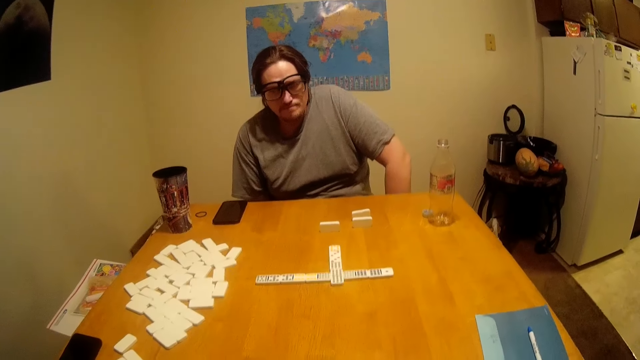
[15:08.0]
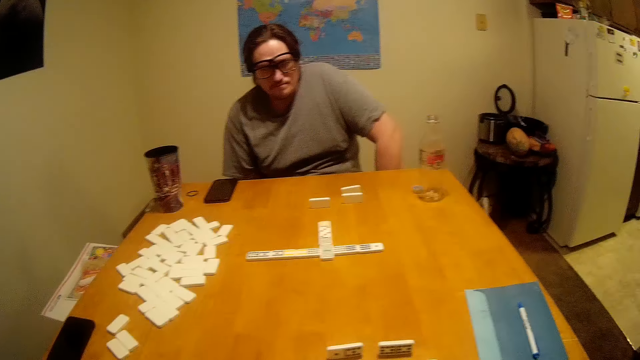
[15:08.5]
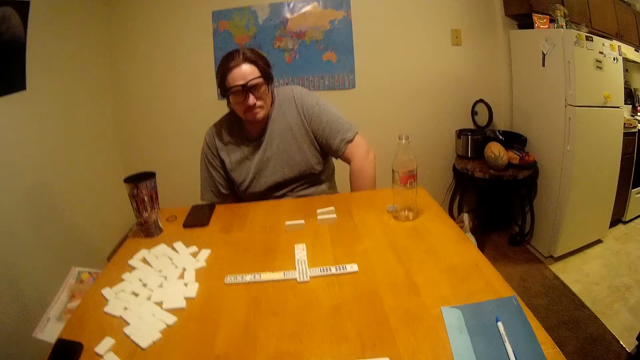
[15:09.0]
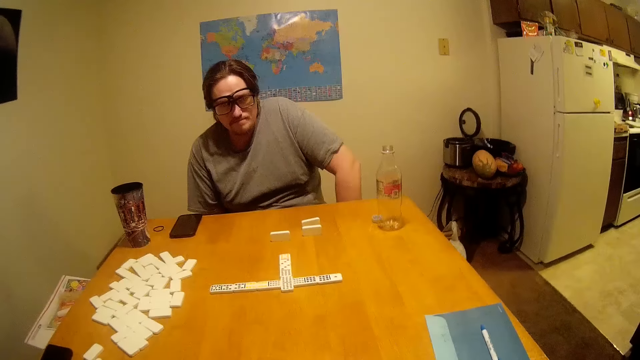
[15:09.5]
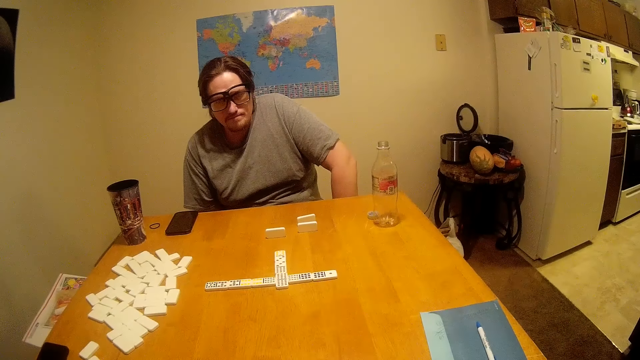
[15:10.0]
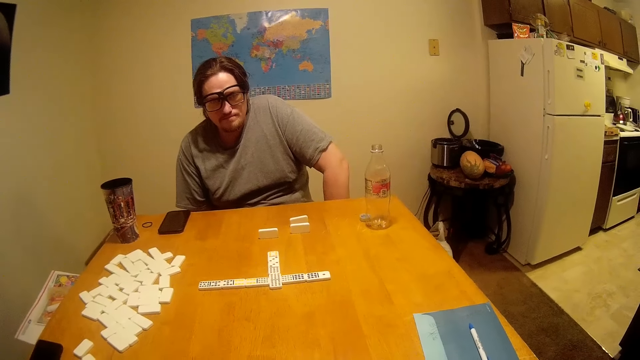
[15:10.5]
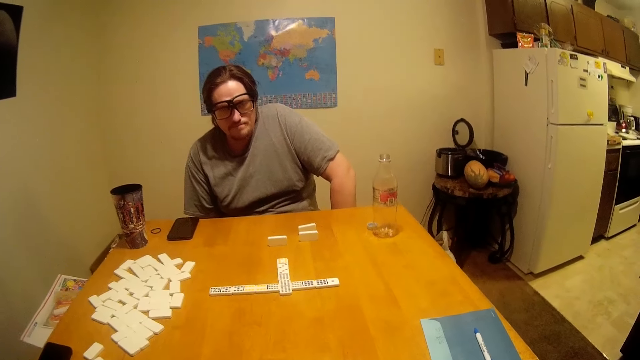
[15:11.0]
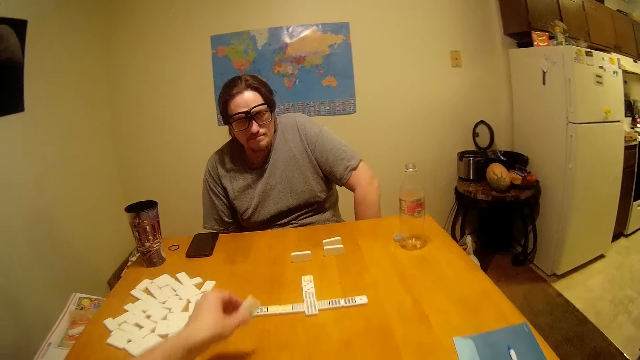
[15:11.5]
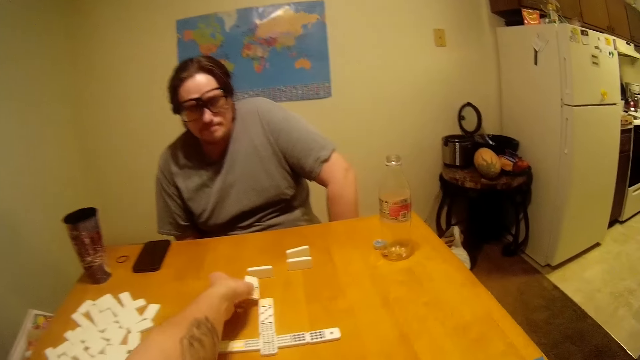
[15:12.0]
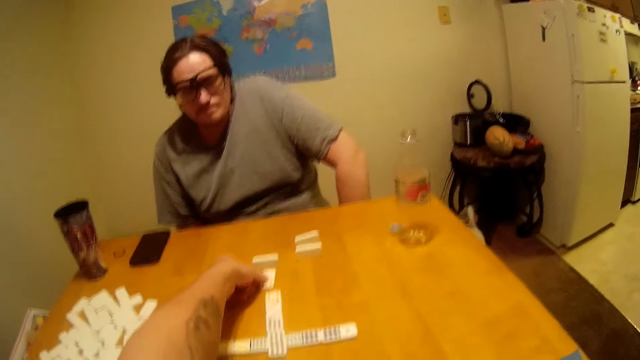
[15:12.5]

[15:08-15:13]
The man looks at the dominoes game. The camera wearer looks around. They play the game.

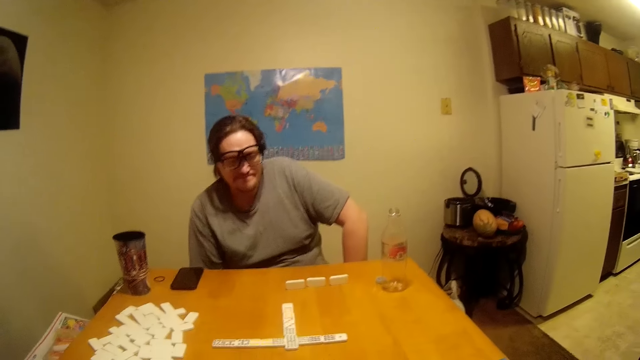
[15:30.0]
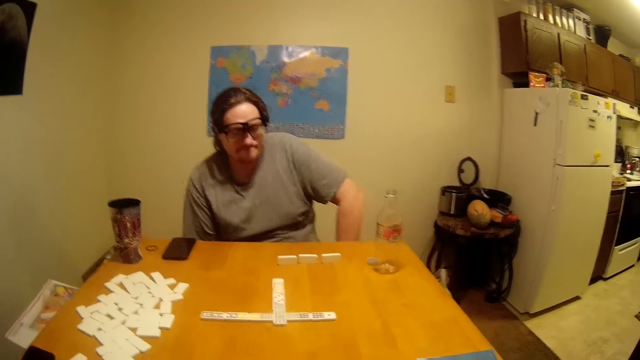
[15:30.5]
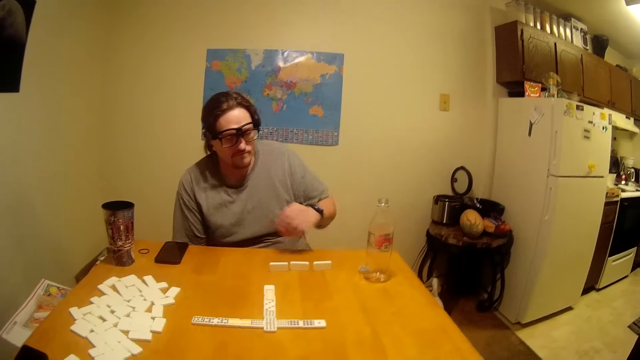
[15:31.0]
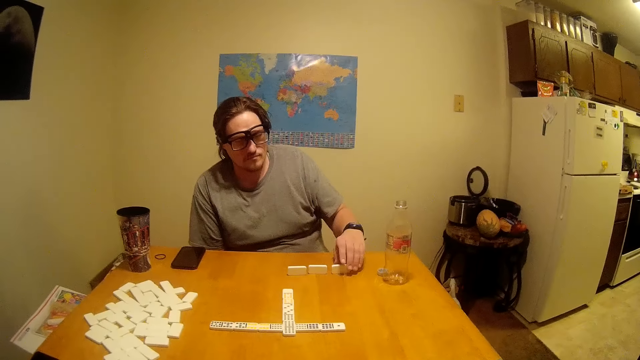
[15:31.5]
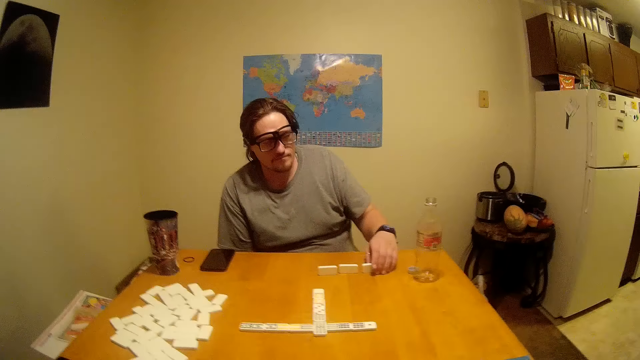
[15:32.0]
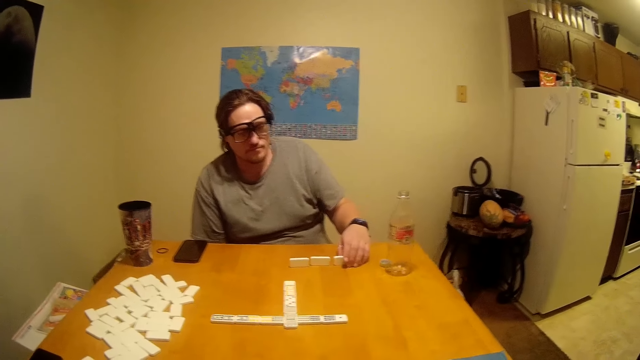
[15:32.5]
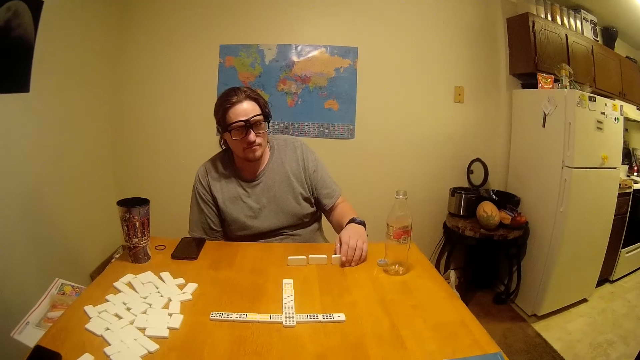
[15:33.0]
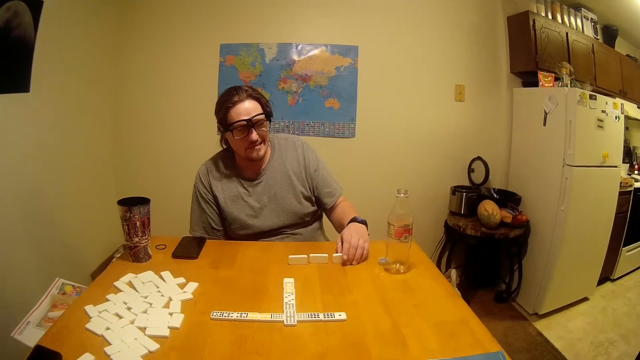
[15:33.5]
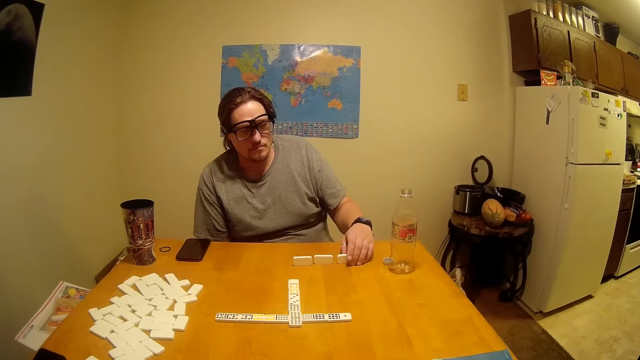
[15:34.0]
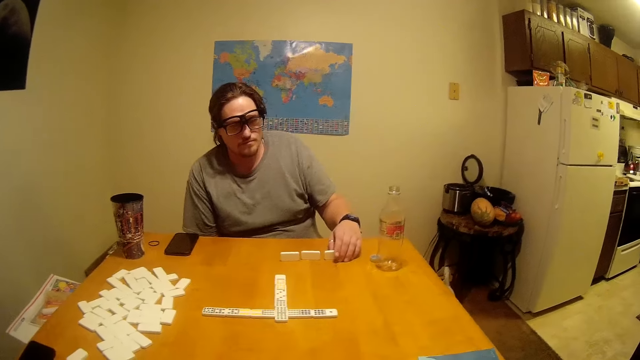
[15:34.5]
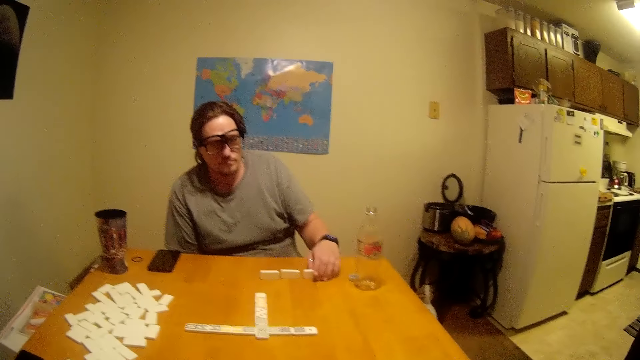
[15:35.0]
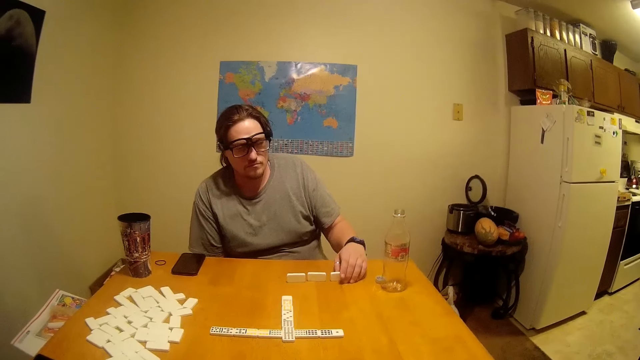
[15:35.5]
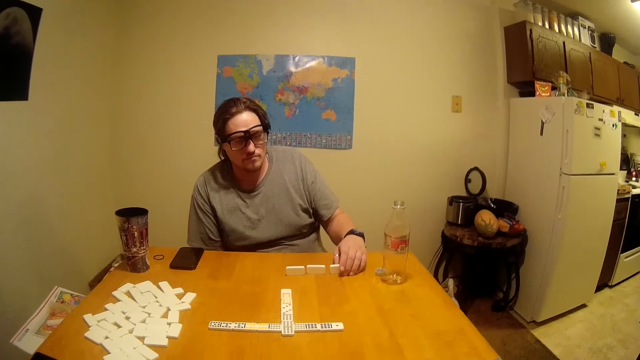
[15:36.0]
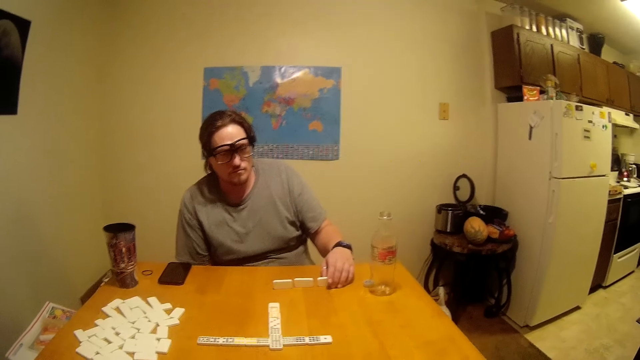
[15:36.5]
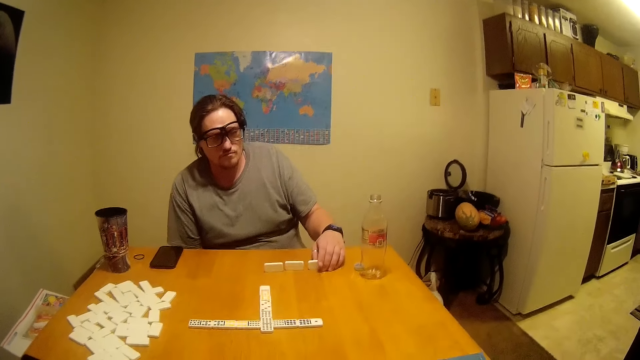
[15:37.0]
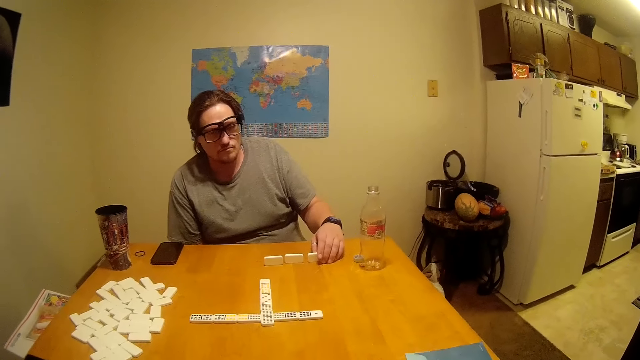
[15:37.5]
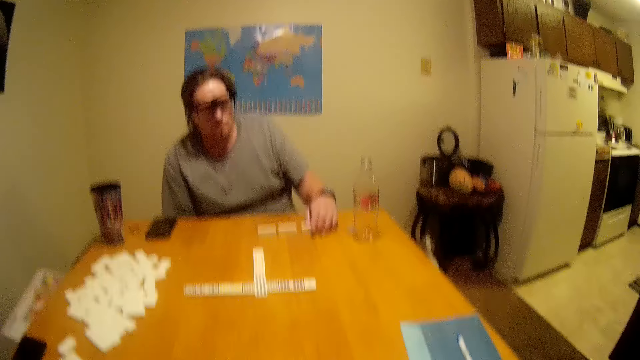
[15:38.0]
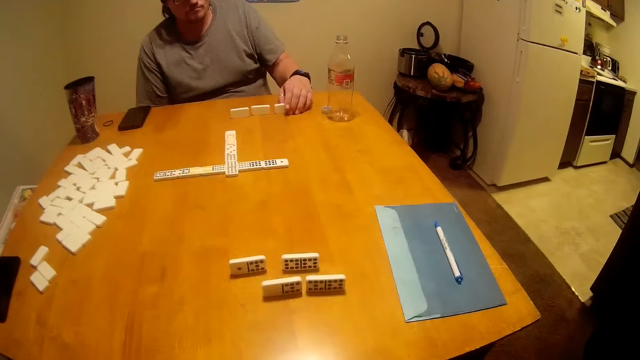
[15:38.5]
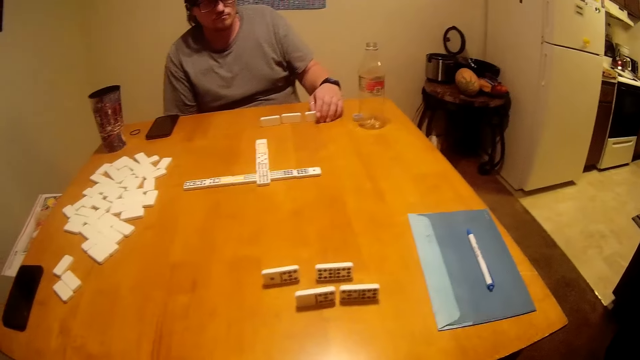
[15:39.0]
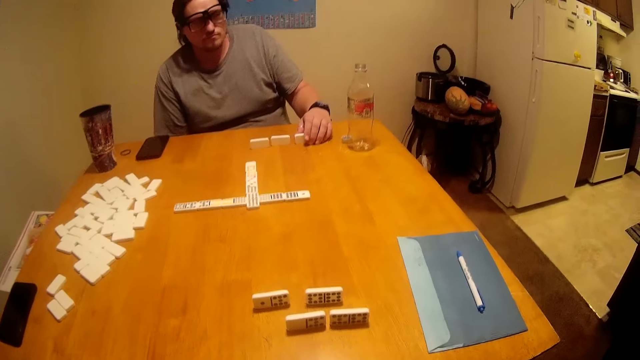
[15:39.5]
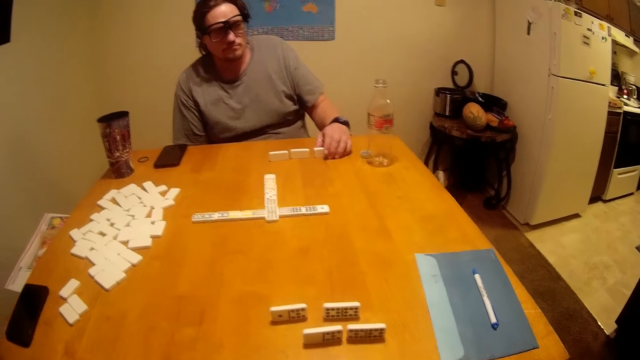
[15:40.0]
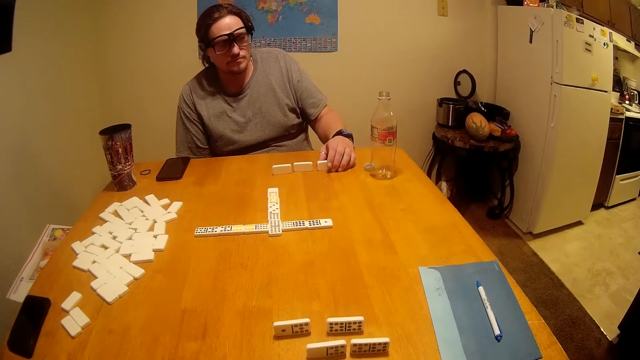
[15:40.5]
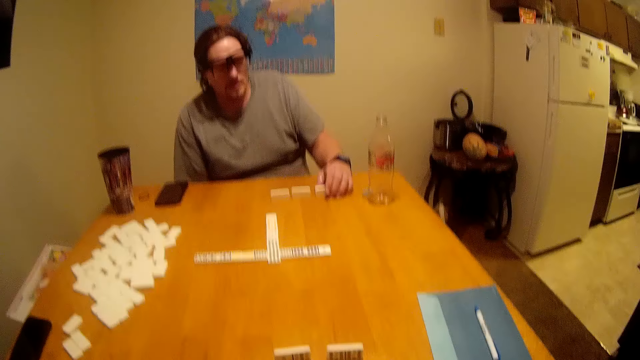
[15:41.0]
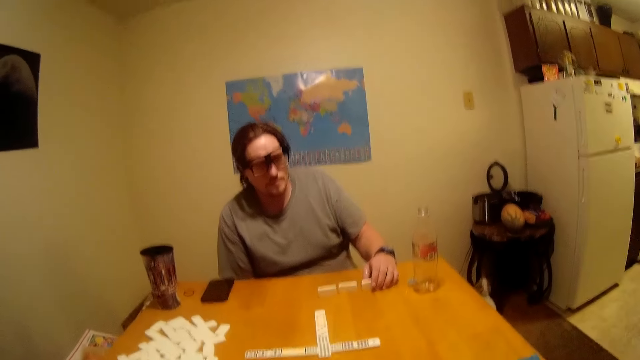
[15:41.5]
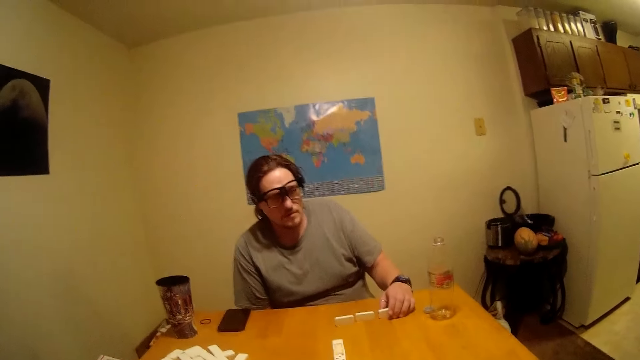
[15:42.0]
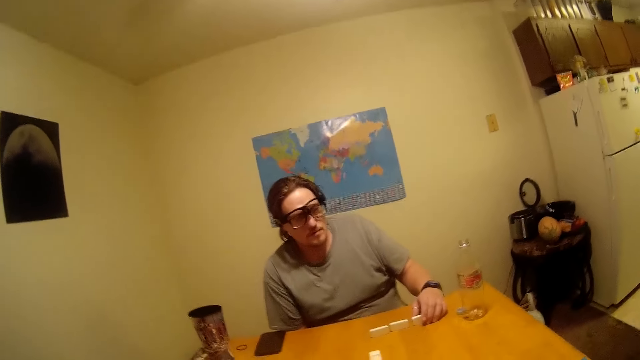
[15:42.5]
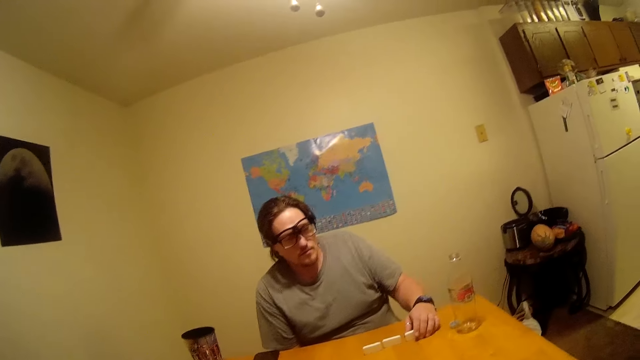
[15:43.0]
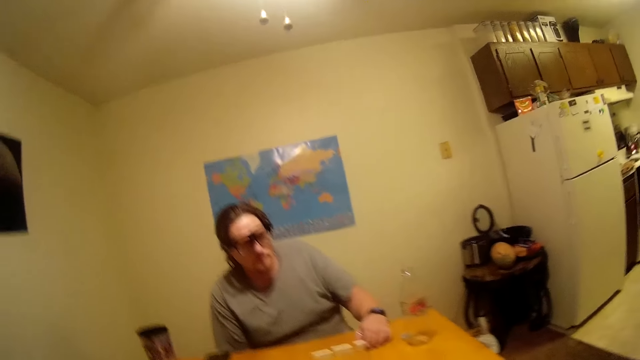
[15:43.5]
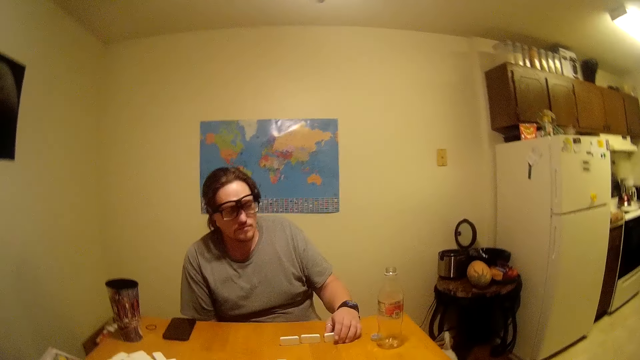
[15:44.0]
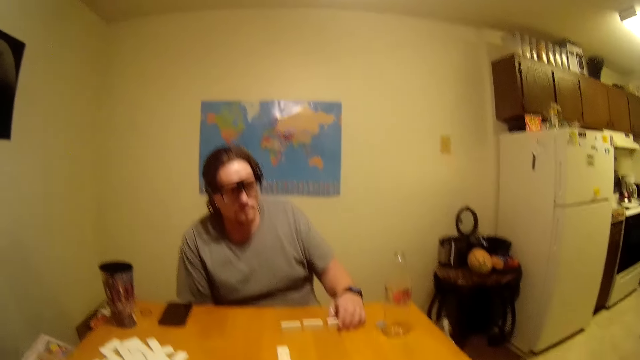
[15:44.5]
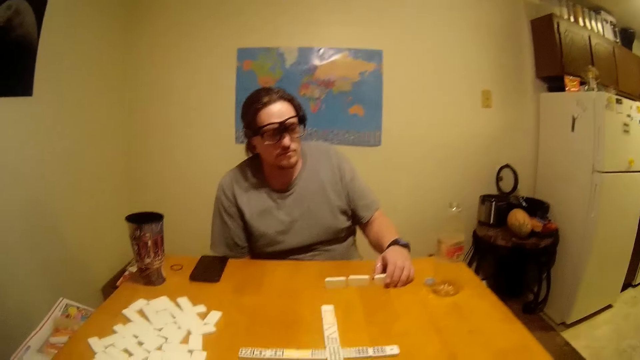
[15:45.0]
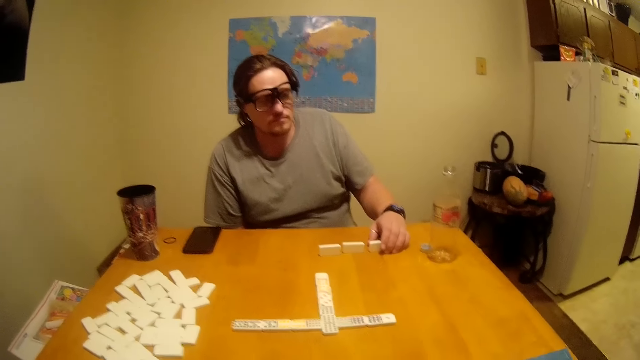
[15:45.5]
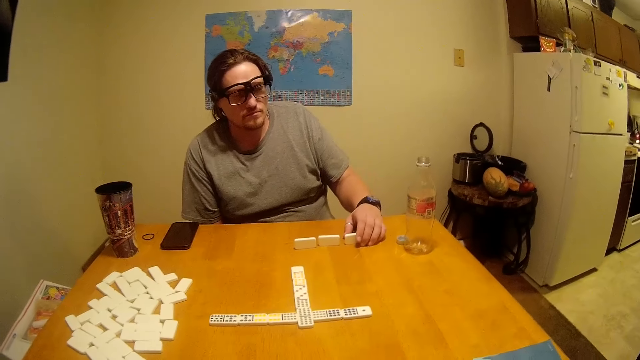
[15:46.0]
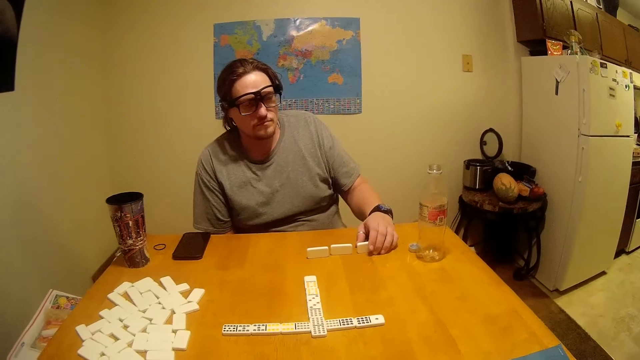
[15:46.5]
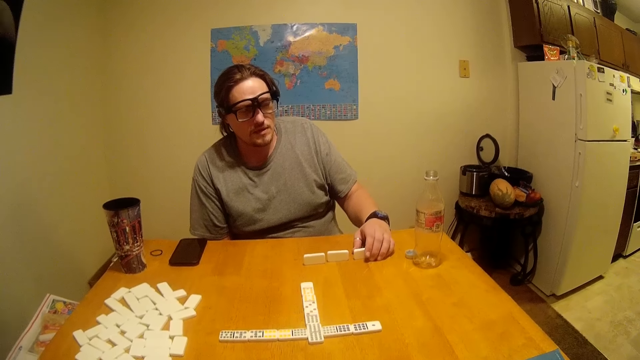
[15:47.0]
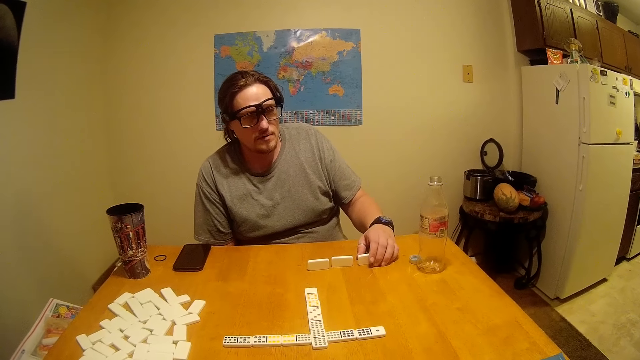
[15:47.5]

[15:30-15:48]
The man touches the dominoes on the table and holds a block. The man clicks and looks at the game. The camera wearer looks at the game.
